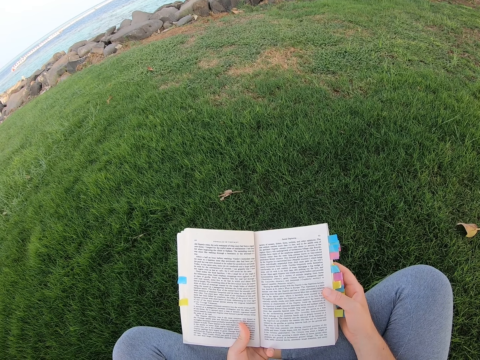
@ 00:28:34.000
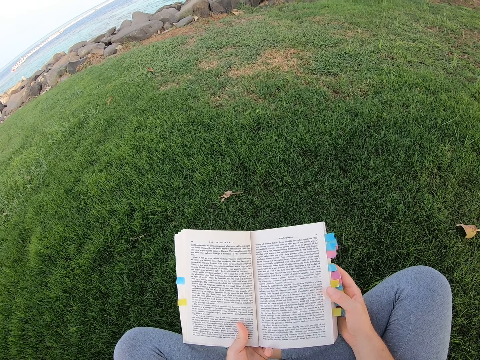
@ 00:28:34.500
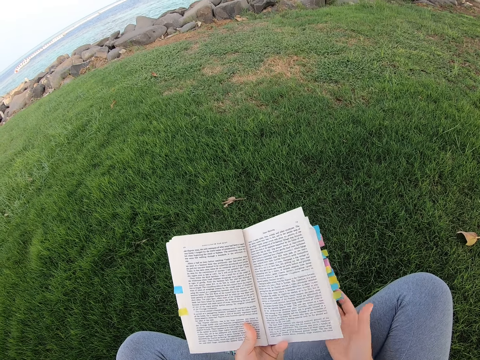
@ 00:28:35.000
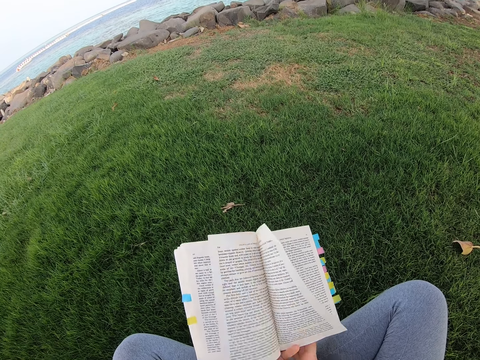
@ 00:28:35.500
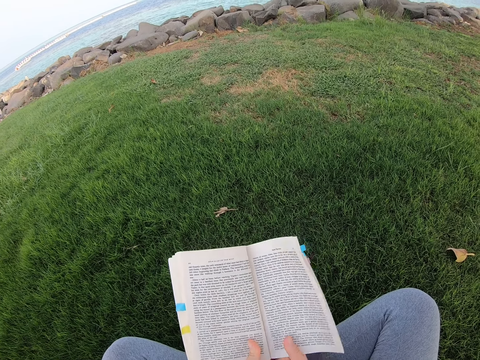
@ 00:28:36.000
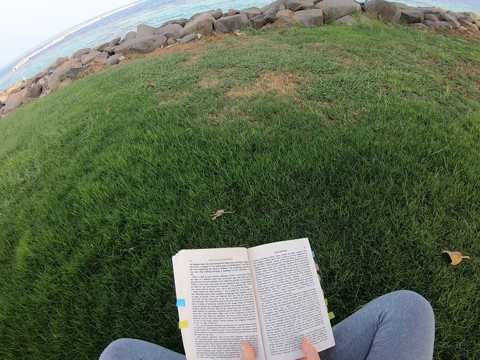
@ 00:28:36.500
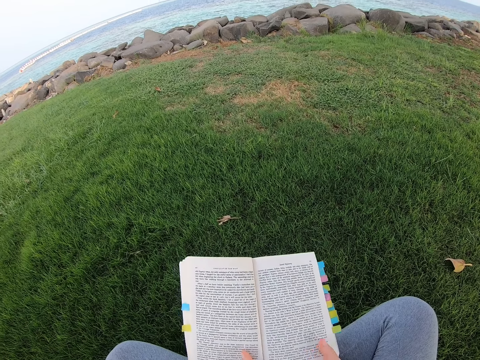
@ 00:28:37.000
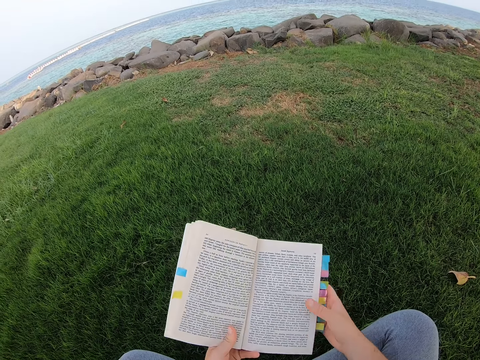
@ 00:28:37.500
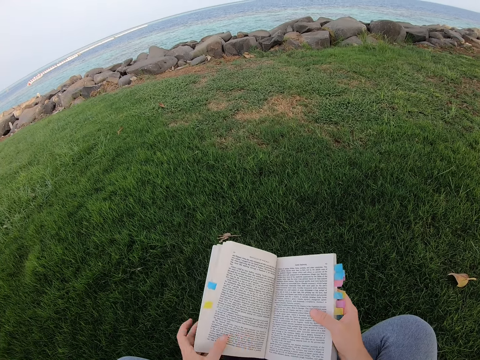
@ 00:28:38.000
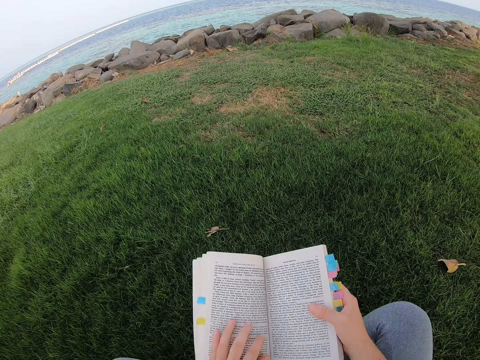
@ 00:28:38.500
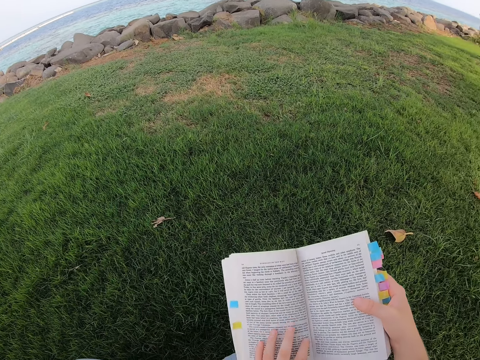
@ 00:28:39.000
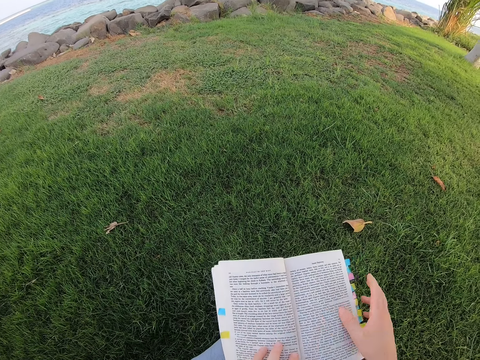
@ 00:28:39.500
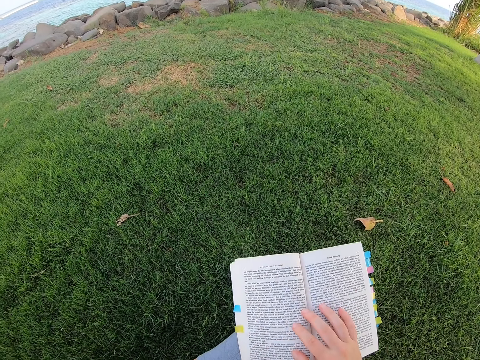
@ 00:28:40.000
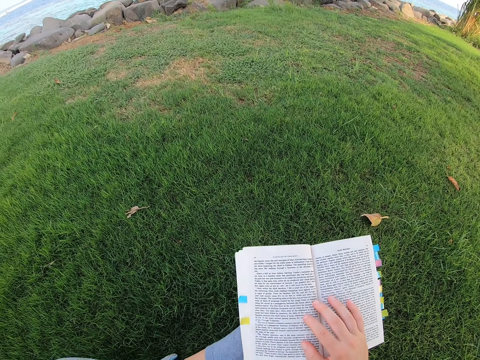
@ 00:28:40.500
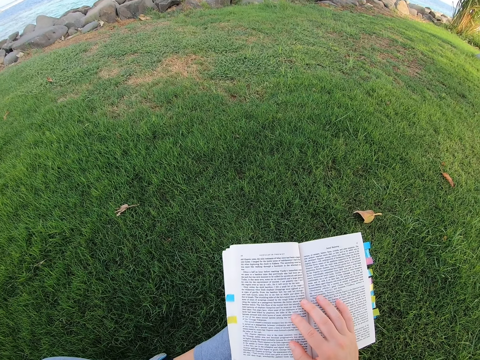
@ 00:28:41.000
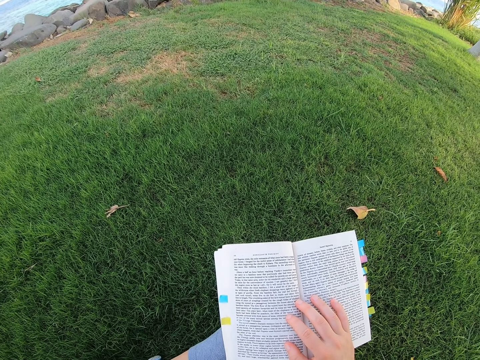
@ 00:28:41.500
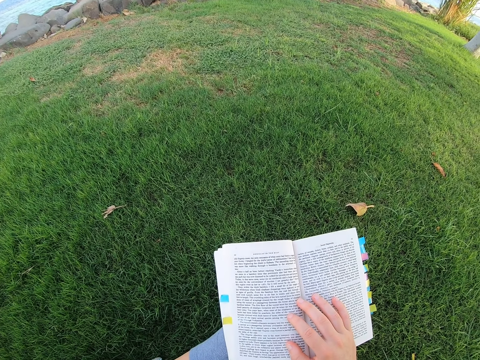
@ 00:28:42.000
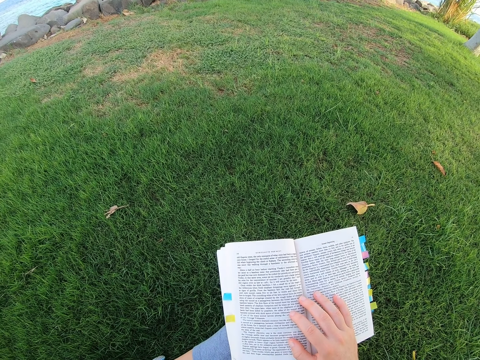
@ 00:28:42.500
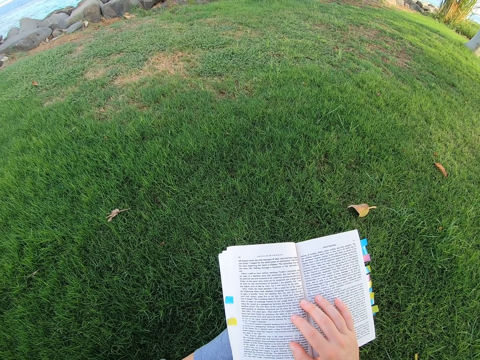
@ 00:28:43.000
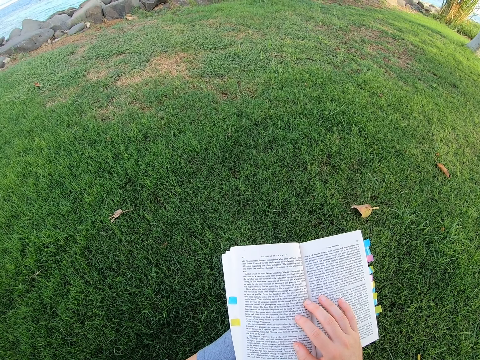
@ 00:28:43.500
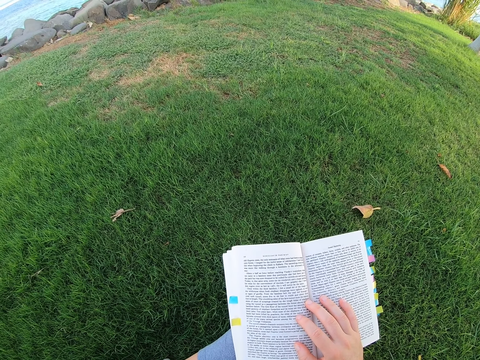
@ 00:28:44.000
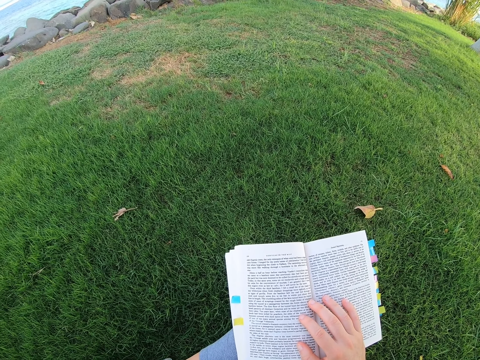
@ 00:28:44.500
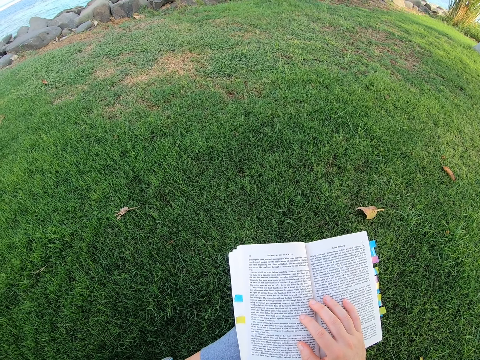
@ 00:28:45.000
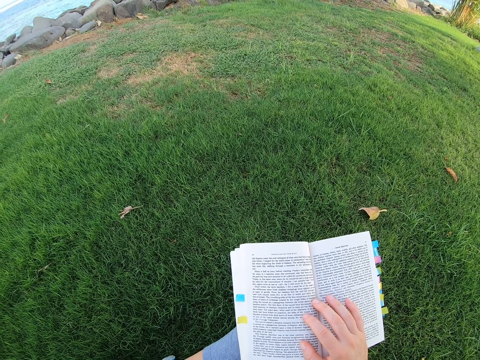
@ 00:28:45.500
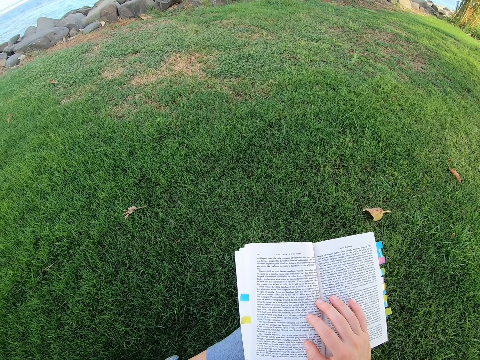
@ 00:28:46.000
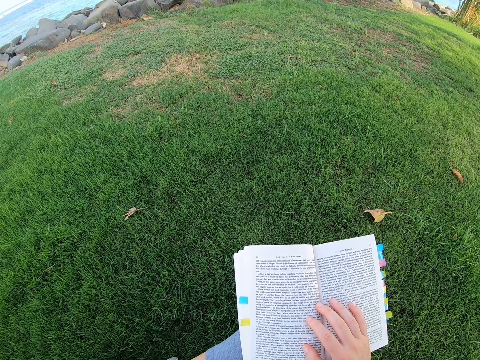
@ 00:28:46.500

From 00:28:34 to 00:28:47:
The camera wearer moves the novel. They read the novel.

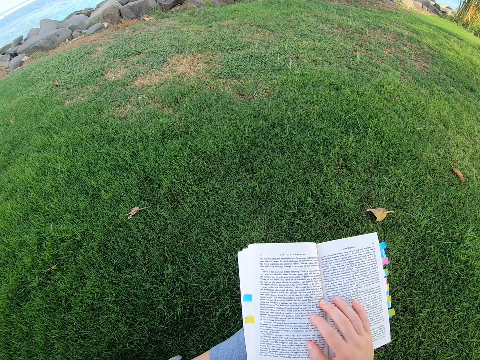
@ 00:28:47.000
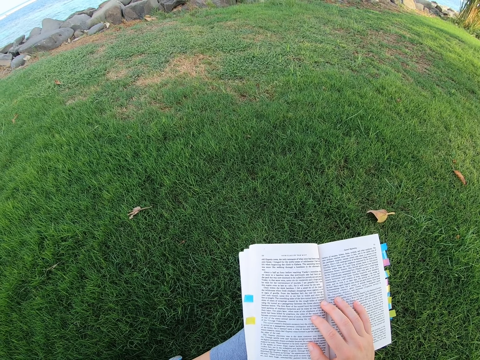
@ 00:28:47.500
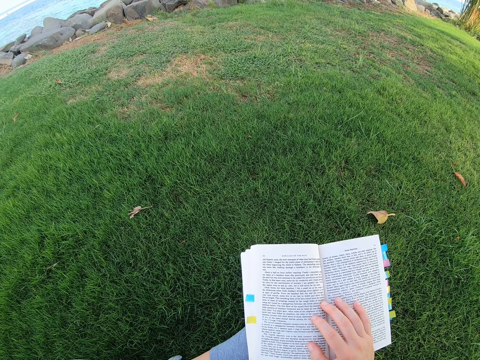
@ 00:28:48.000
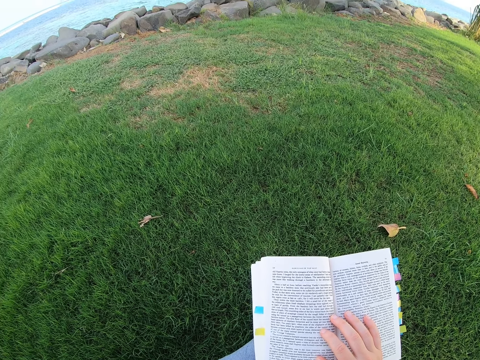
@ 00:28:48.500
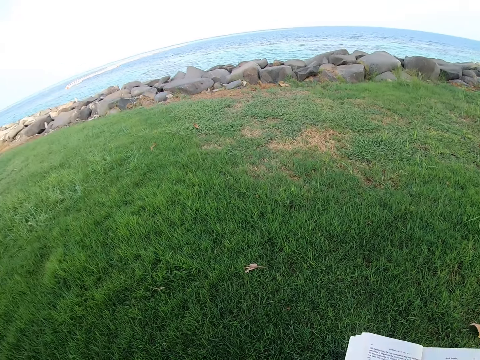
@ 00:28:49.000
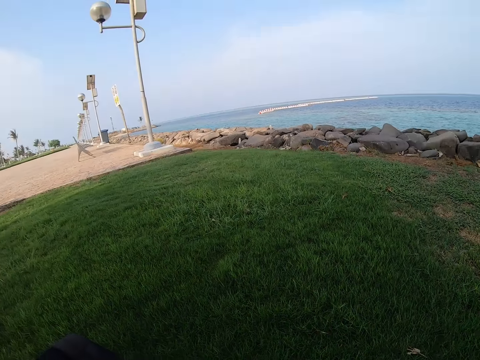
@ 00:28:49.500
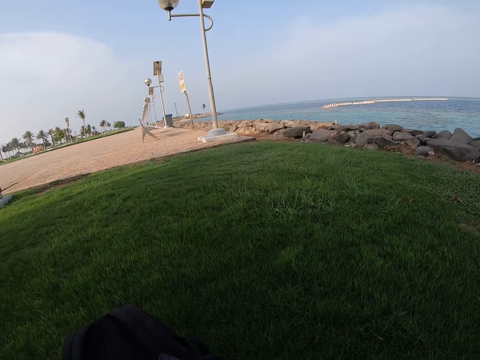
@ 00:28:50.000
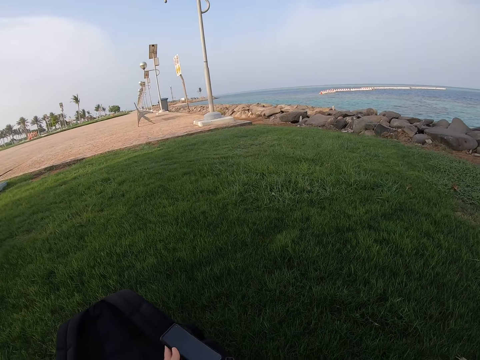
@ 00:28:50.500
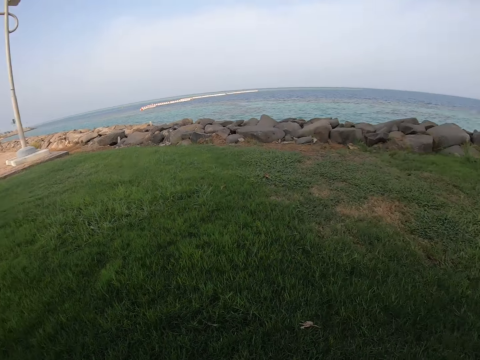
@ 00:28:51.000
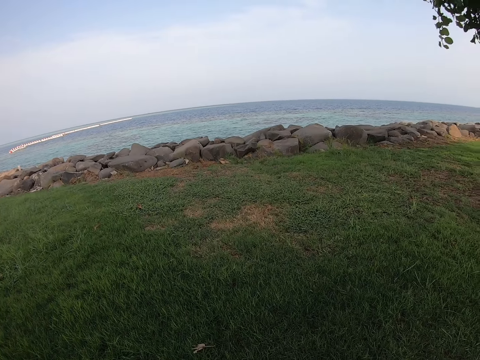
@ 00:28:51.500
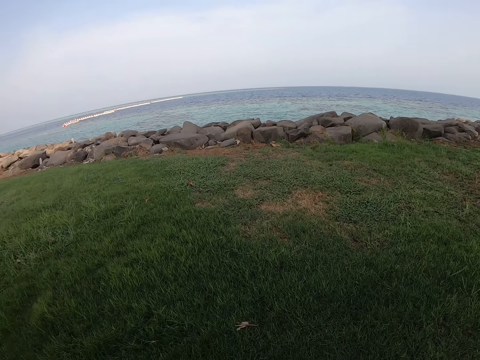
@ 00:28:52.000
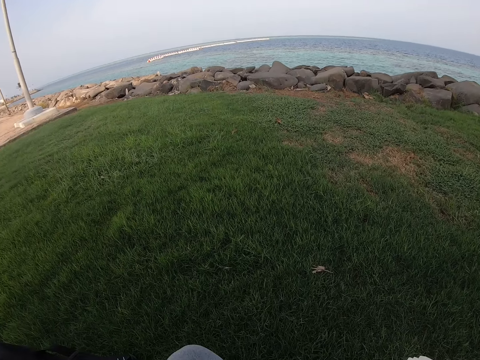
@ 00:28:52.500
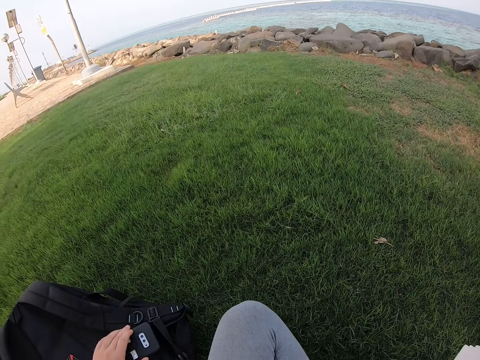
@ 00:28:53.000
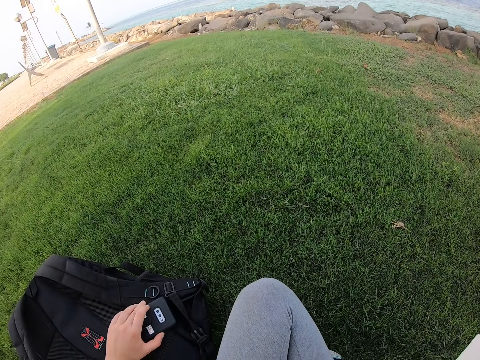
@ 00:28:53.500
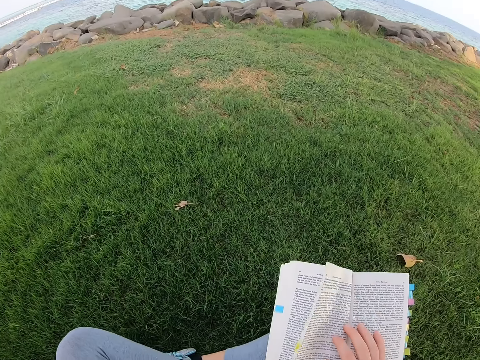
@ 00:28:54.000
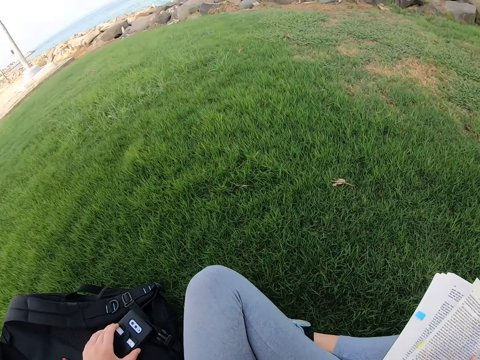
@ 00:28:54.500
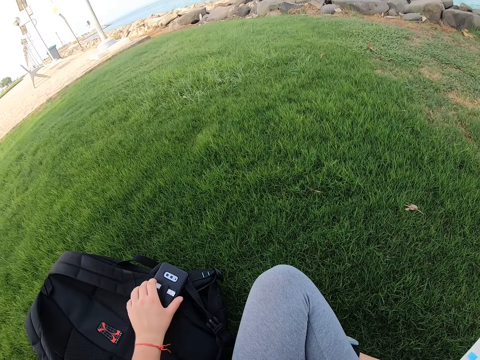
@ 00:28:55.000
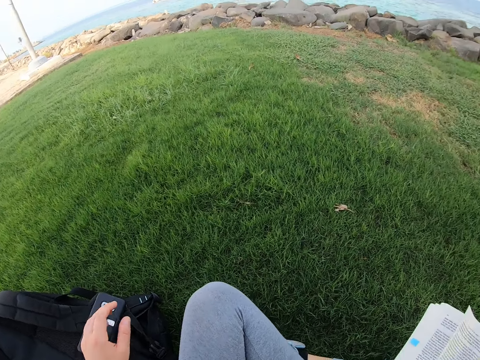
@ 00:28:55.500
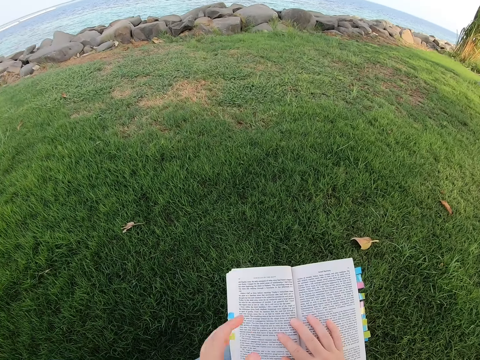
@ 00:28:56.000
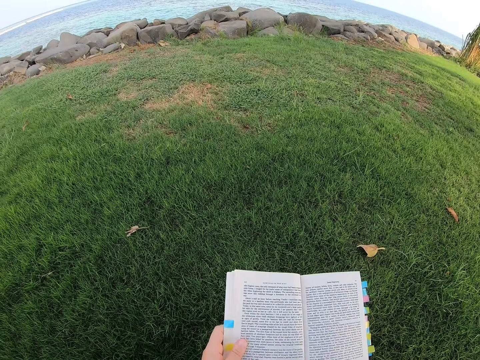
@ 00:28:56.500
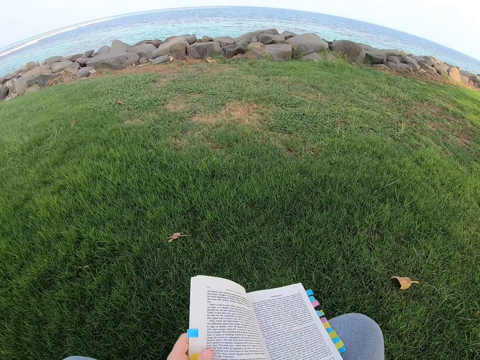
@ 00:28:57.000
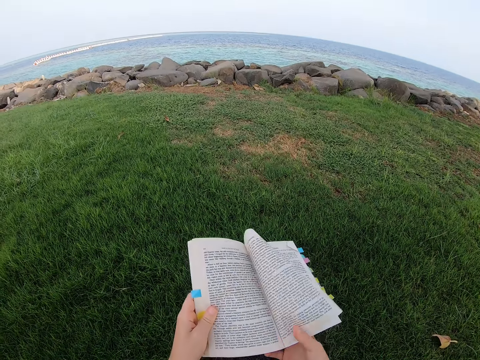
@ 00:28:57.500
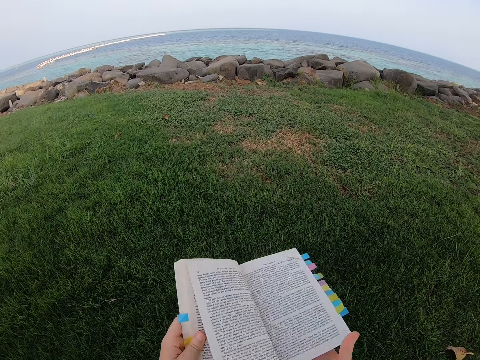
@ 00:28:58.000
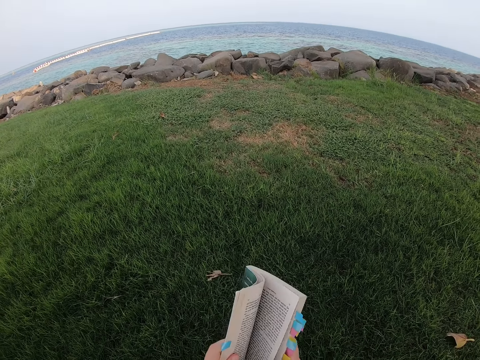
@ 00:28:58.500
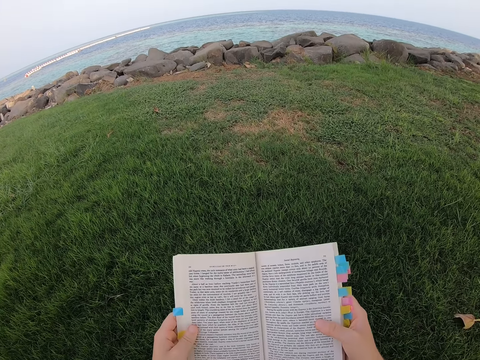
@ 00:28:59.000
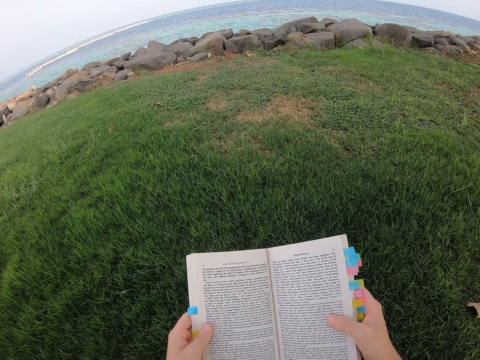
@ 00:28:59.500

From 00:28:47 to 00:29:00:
The camera wearer looks around. They move the phone. They touch the phone. They move the left hand. They hold the novel. They lift the novel. They read the novel.
